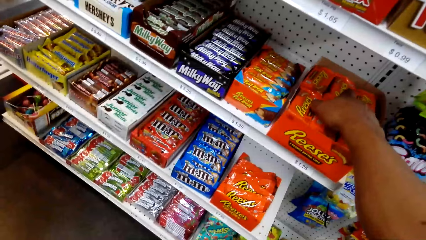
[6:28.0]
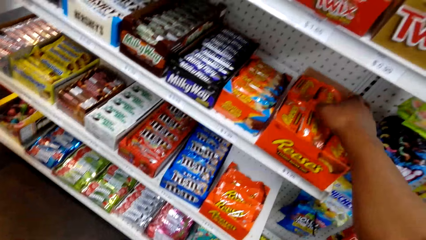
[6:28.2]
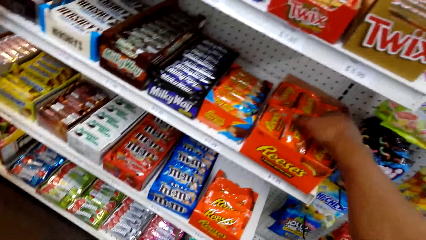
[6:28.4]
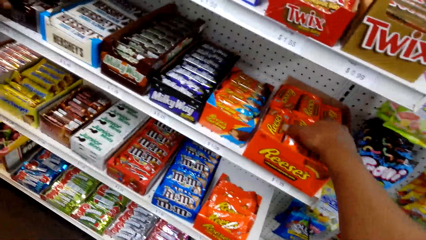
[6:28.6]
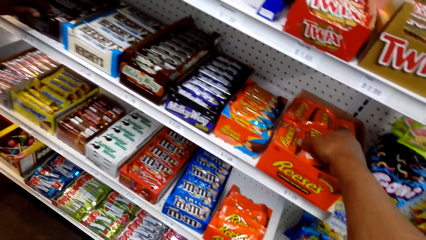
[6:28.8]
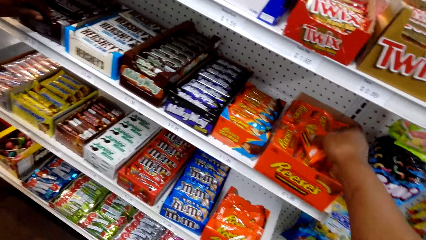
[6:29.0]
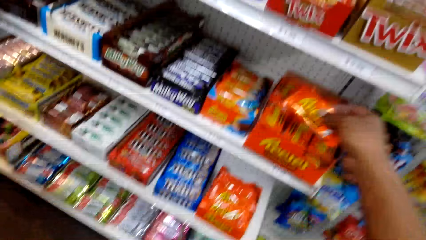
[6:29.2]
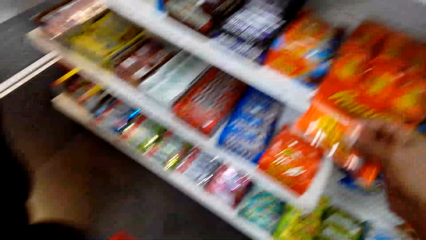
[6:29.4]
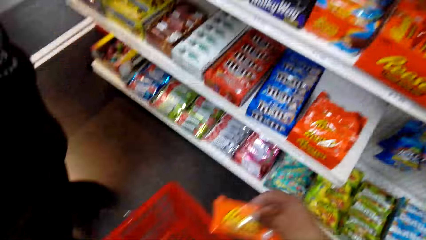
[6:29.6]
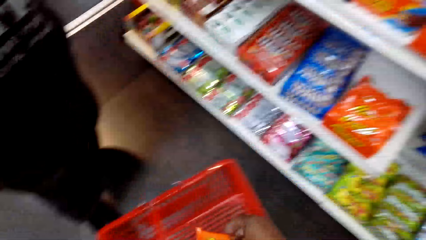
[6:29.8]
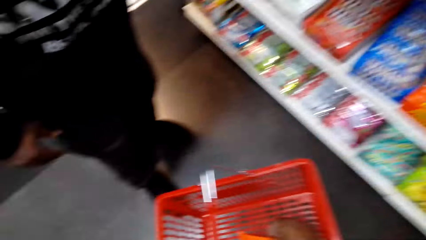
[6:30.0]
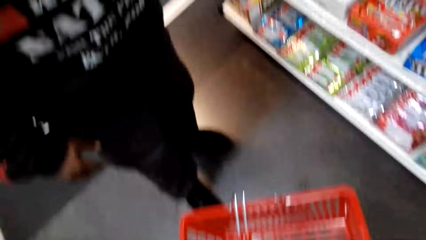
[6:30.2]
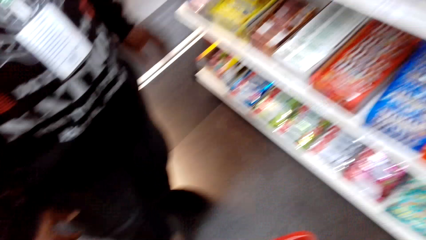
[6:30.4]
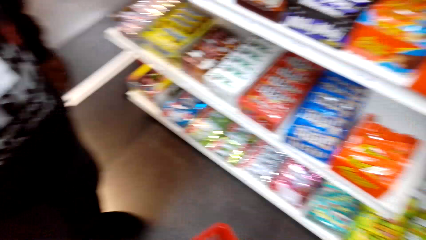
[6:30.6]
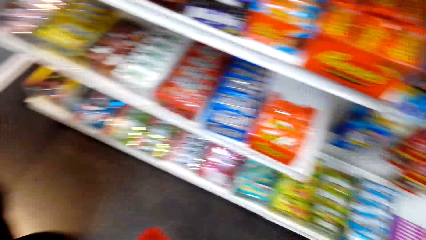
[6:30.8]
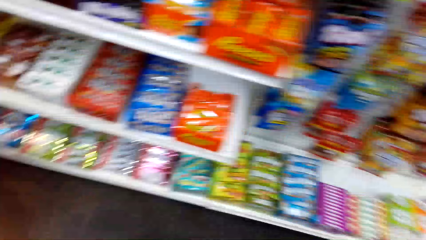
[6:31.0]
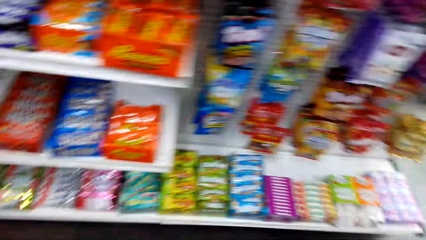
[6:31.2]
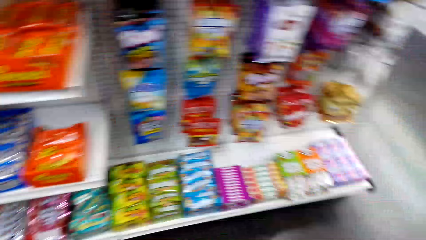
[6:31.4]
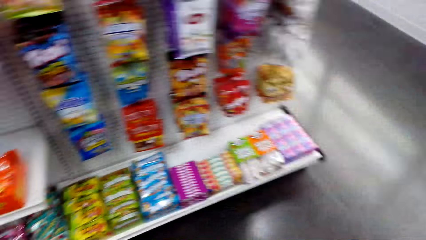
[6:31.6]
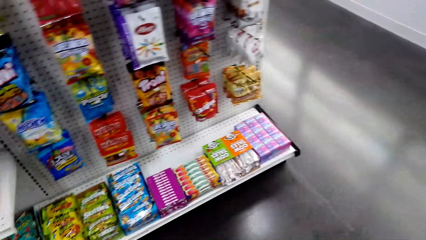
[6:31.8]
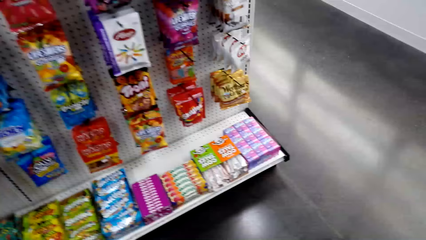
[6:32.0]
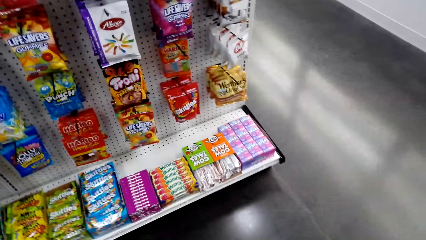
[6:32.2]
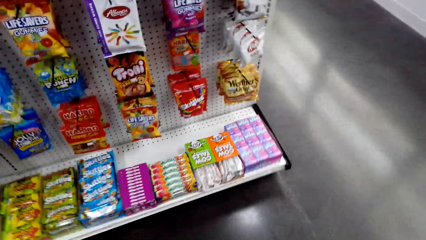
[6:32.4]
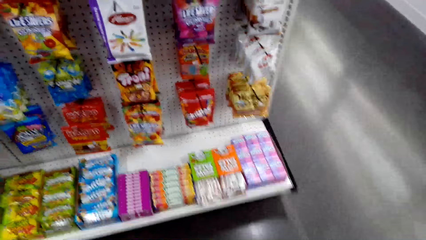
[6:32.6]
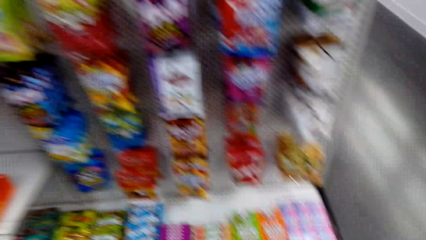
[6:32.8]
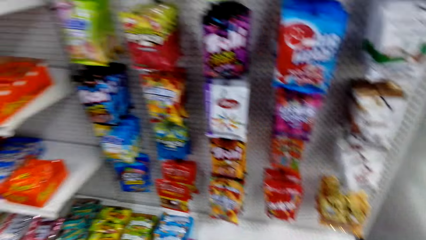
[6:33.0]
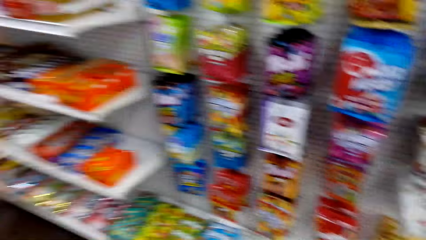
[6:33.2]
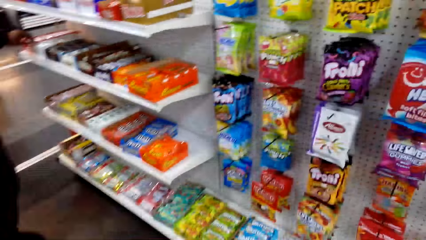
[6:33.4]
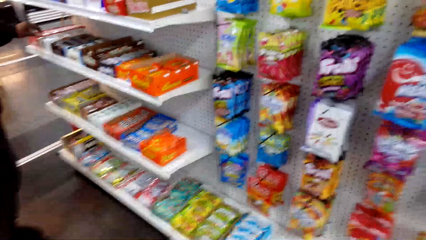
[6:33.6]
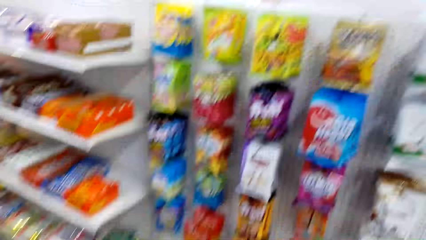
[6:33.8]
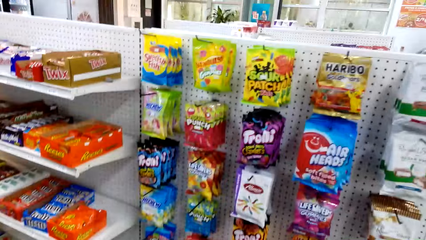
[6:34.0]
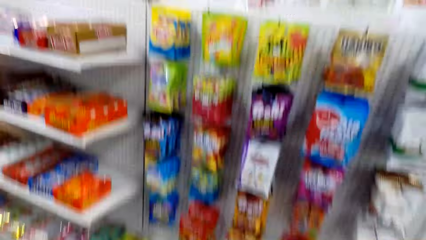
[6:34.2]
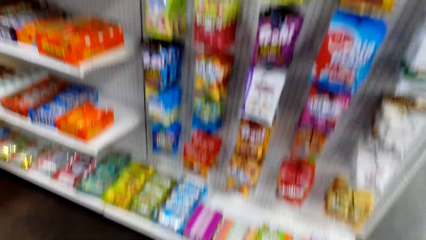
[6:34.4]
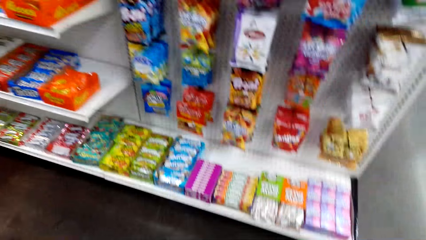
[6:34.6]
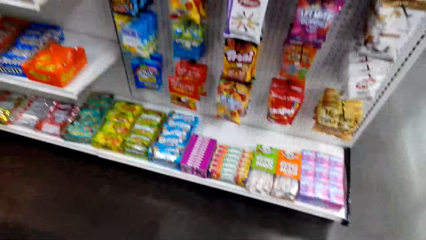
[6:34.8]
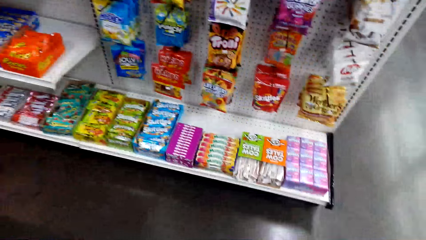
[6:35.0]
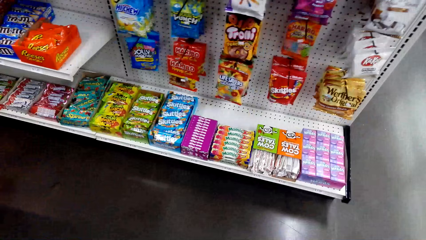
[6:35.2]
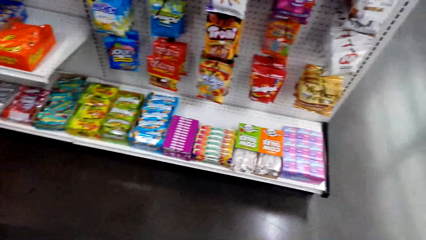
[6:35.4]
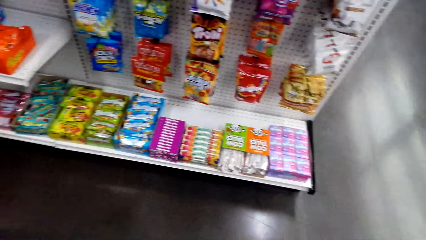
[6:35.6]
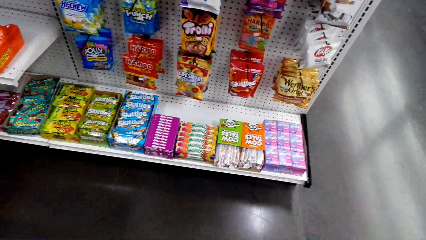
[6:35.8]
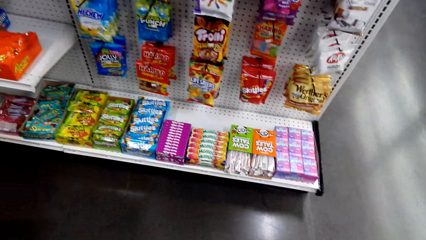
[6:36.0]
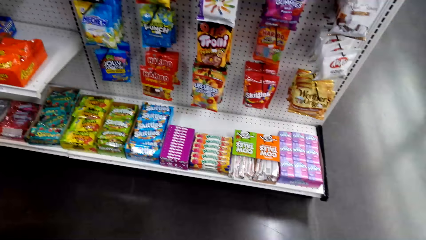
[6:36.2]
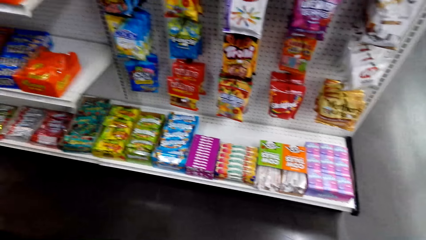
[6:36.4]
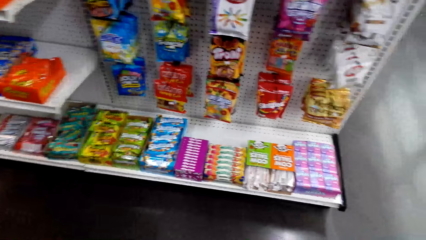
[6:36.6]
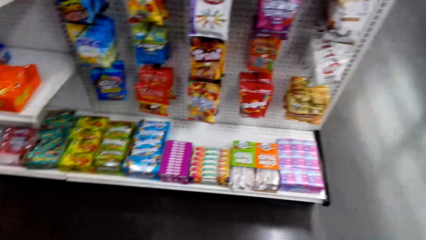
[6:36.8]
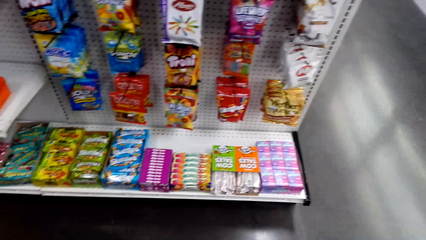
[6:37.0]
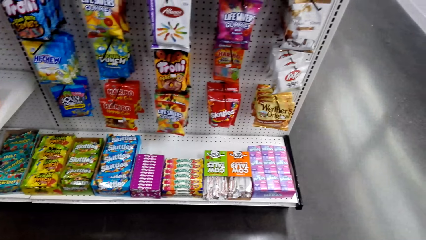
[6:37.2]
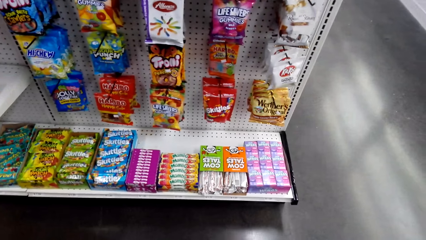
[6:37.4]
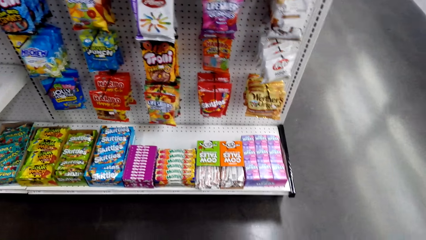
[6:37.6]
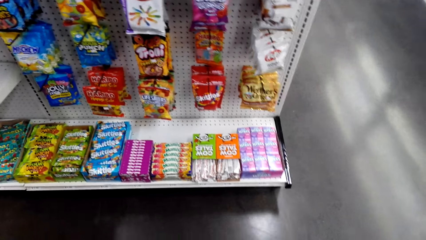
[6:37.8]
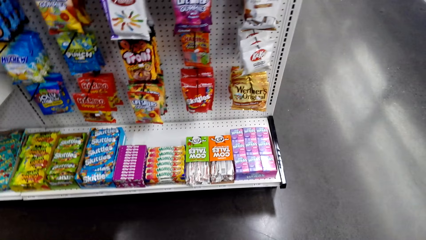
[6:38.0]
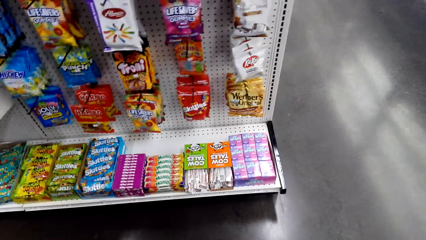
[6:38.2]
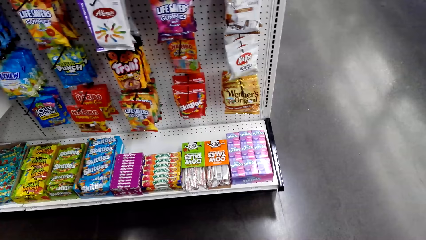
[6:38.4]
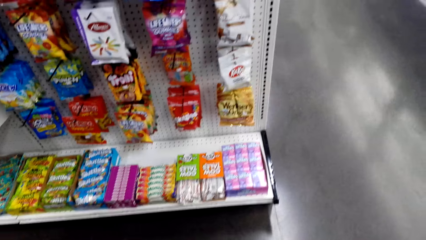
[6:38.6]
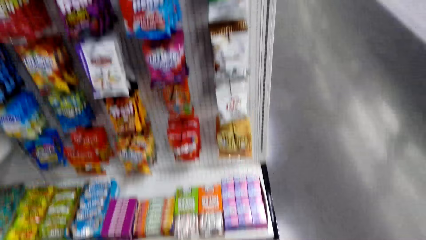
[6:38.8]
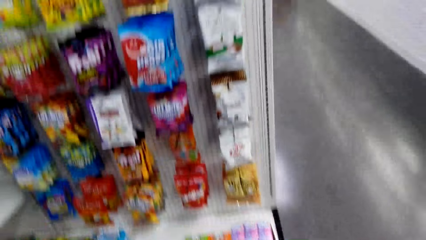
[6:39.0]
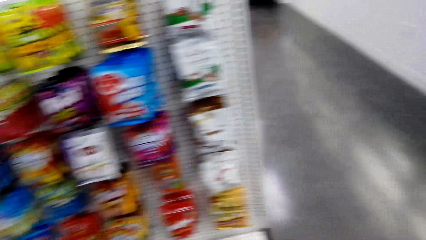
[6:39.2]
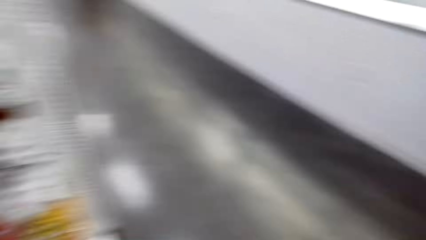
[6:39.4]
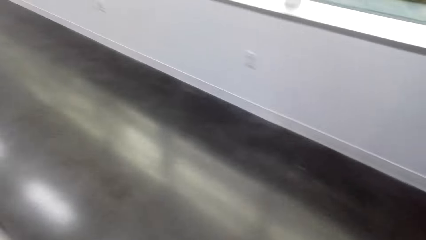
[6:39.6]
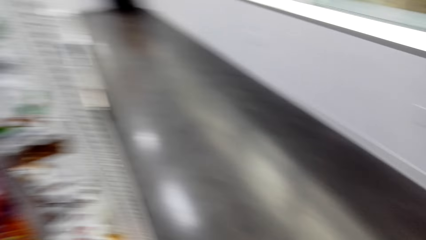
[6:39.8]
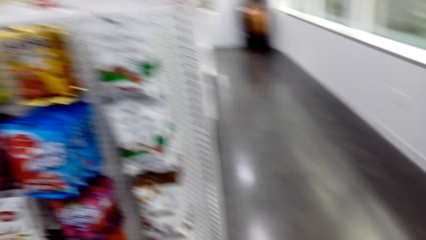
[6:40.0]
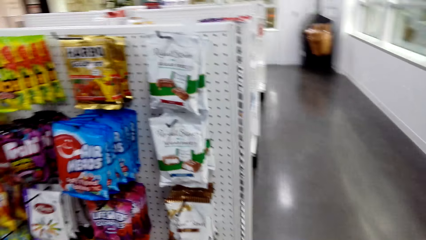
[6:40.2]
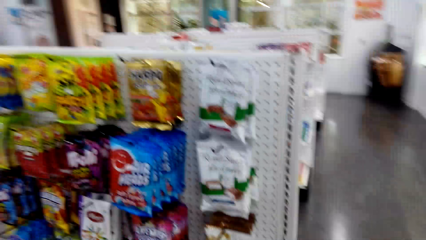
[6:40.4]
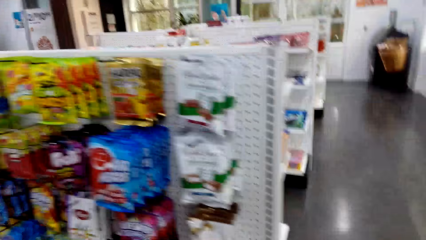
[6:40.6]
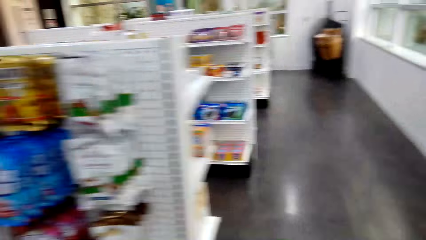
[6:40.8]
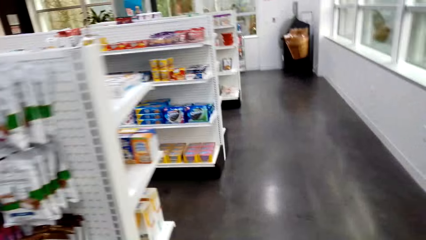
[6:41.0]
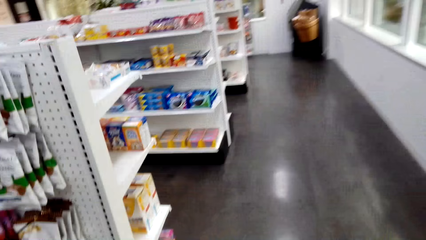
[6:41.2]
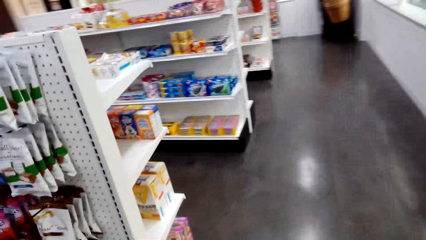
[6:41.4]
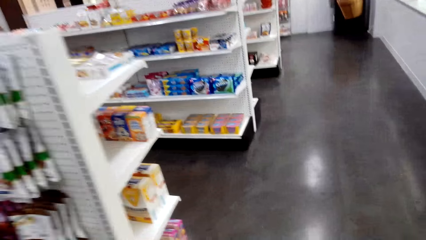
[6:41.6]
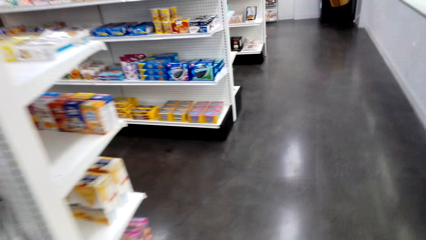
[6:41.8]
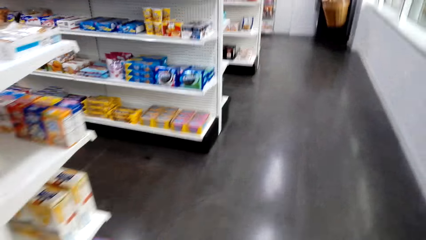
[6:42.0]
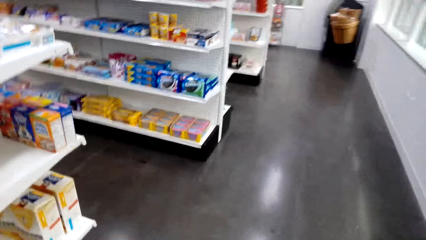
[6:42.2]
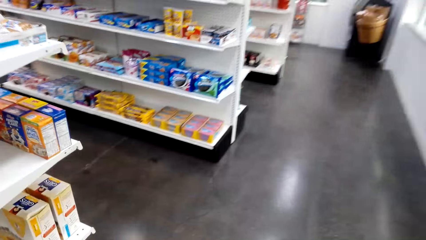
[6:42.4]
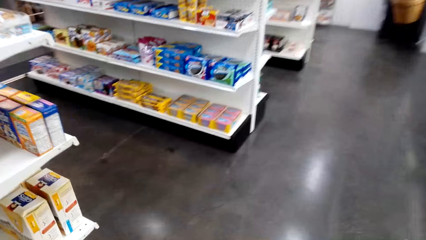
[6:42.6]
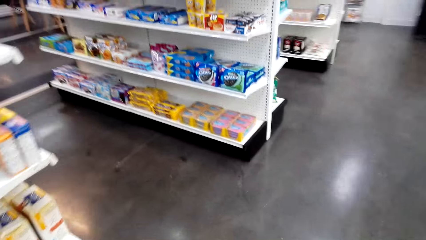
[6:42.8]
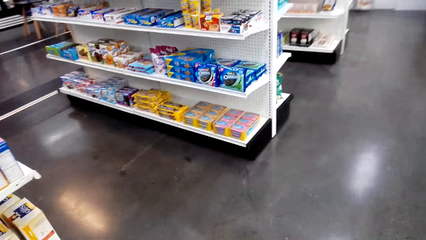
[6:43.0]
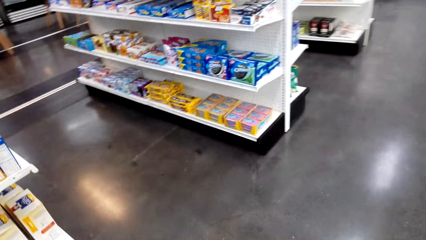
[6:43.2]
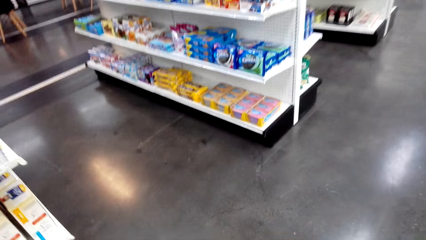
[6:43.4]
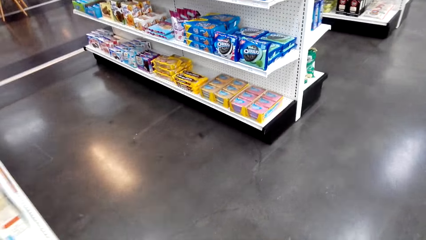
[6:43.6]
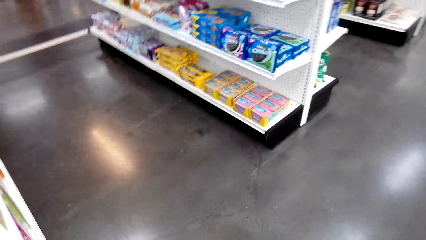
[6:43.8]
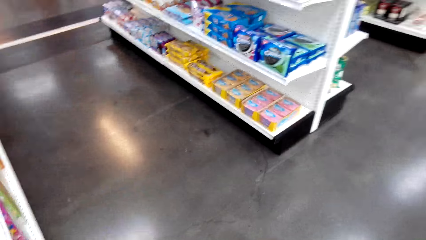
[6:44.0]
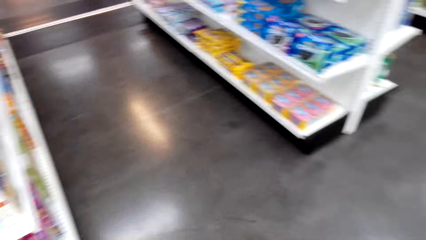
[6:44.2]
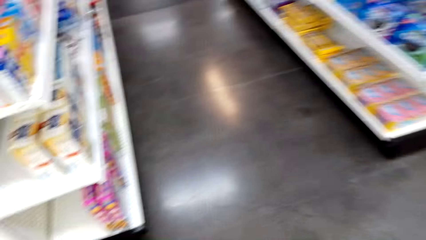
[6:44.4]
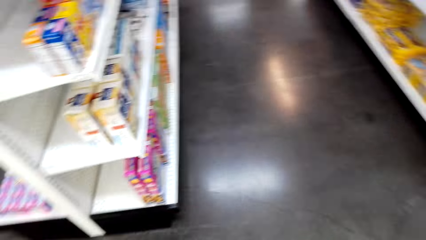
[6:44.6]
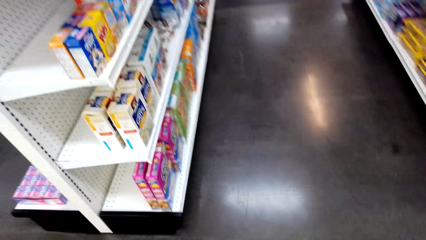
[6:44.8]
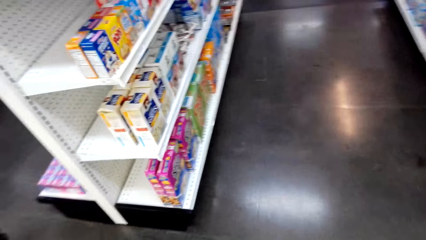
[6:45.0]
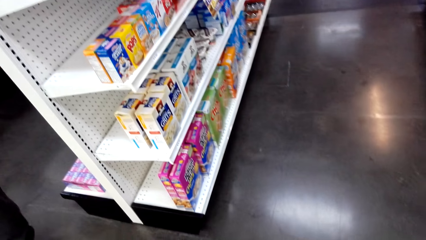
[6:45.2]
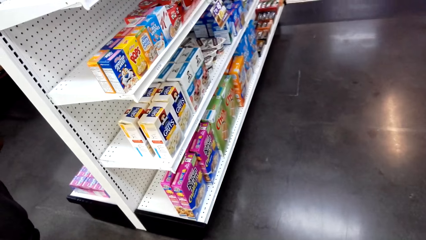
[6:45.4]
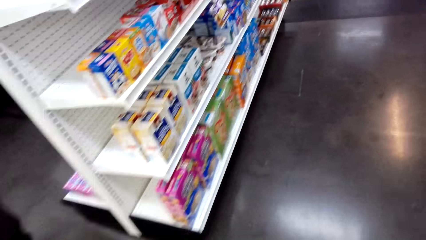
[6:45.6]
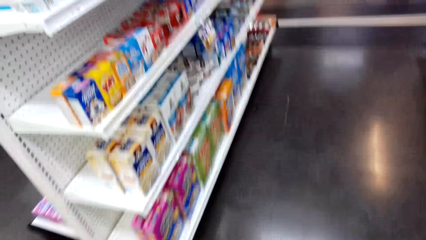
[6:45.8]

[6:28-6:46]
The camera wearer picks up a biscuit. A person picks chocolates. The person puts the chocolates in the basket. The camera wearer walks away. They stare at the shelf. They walk around.
